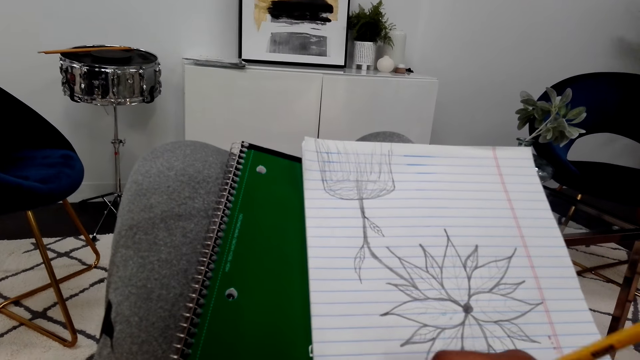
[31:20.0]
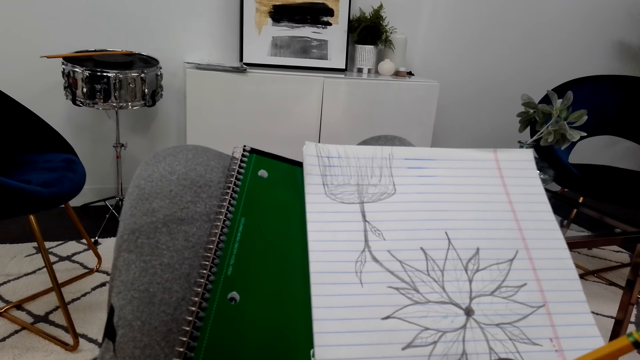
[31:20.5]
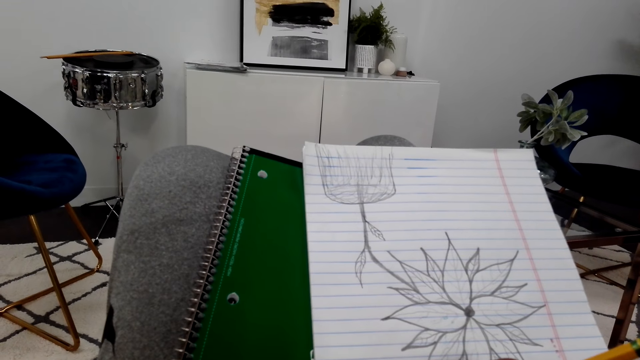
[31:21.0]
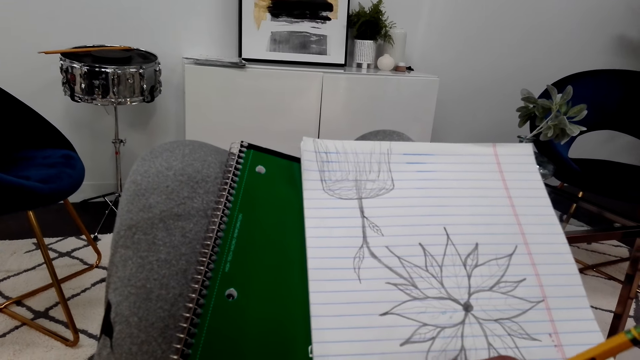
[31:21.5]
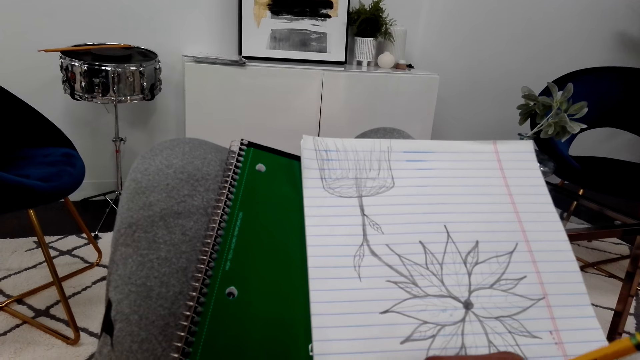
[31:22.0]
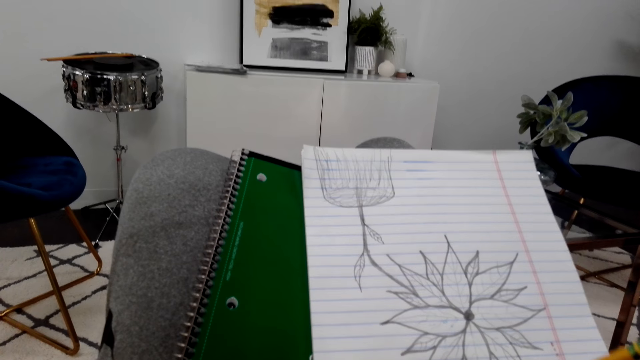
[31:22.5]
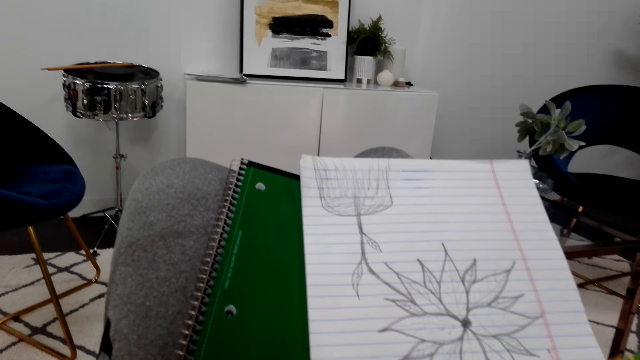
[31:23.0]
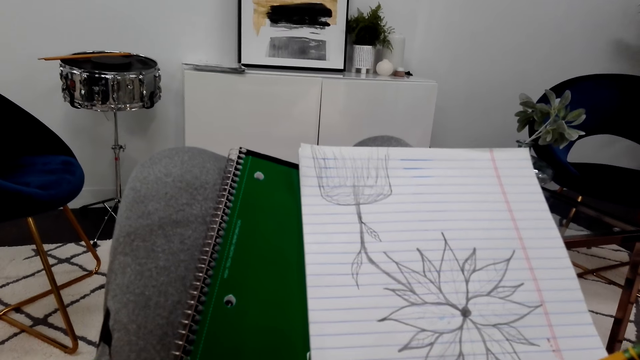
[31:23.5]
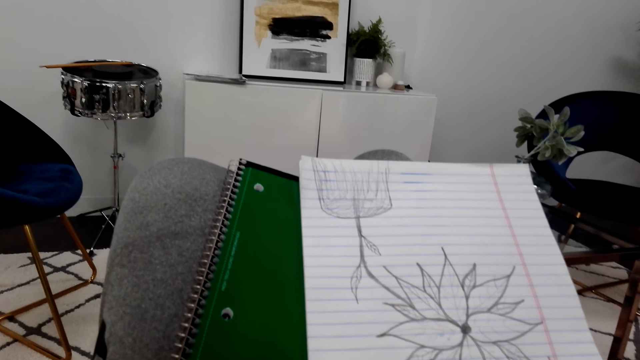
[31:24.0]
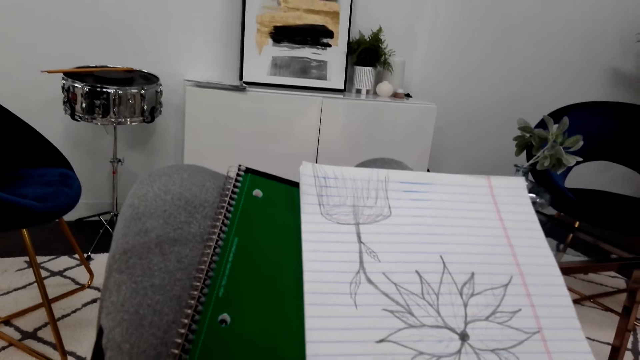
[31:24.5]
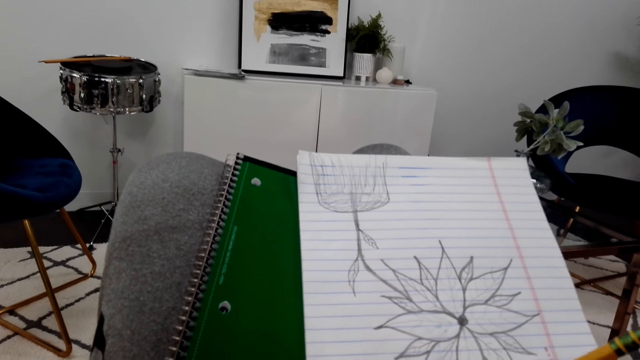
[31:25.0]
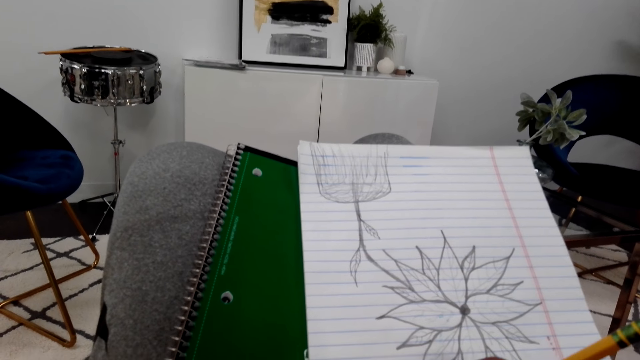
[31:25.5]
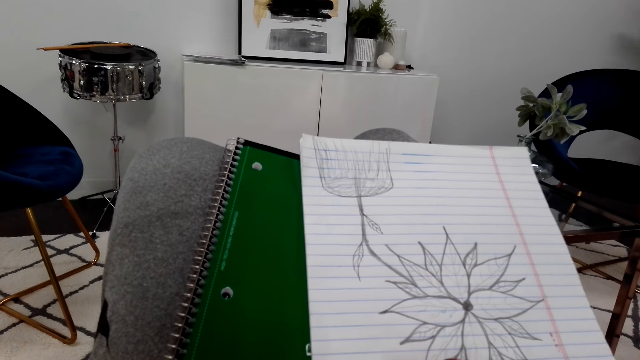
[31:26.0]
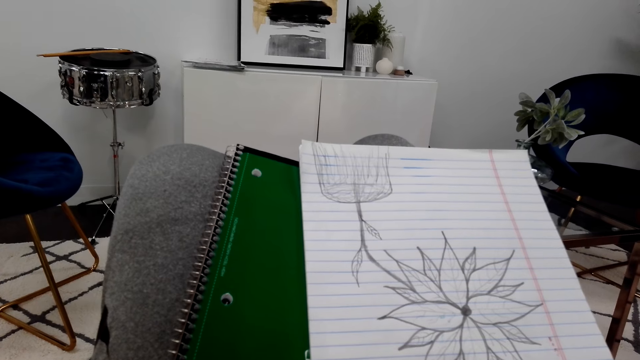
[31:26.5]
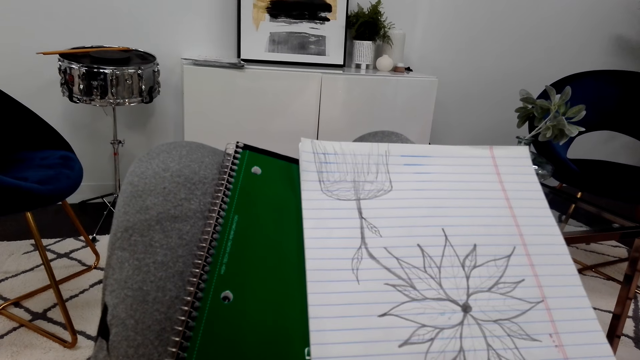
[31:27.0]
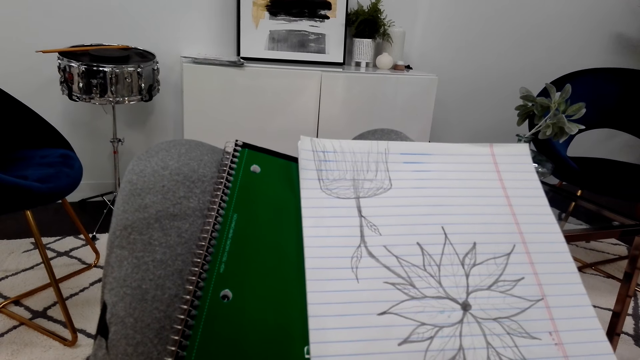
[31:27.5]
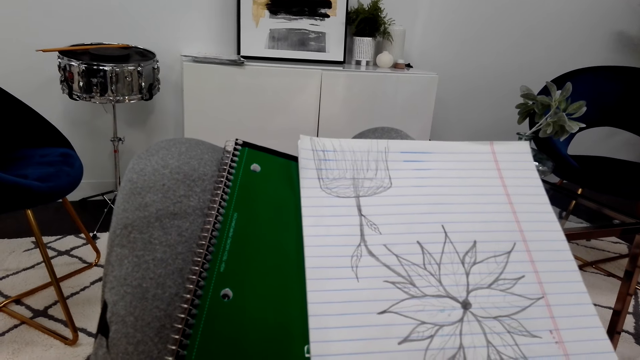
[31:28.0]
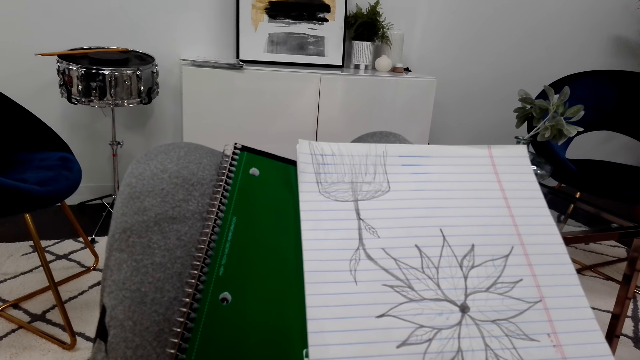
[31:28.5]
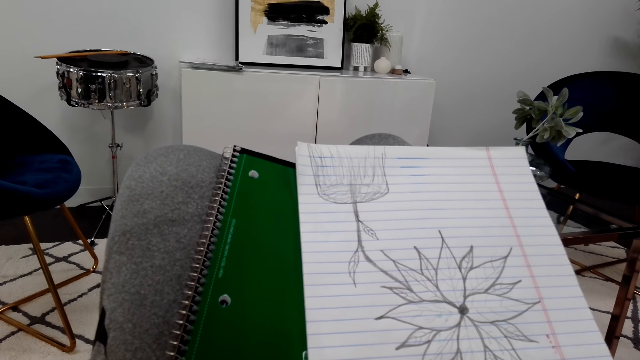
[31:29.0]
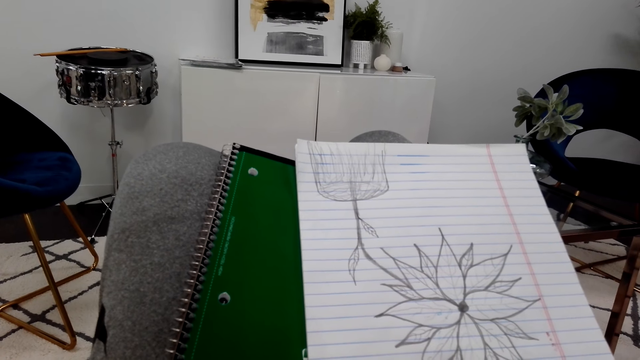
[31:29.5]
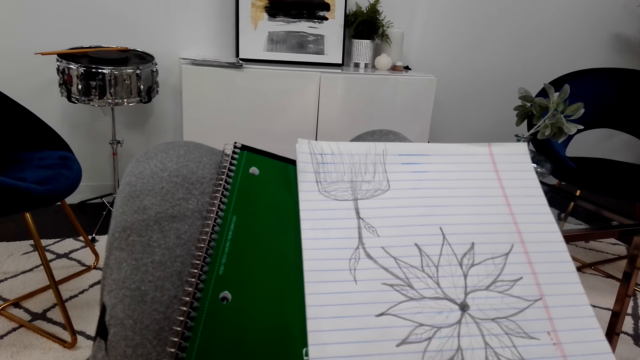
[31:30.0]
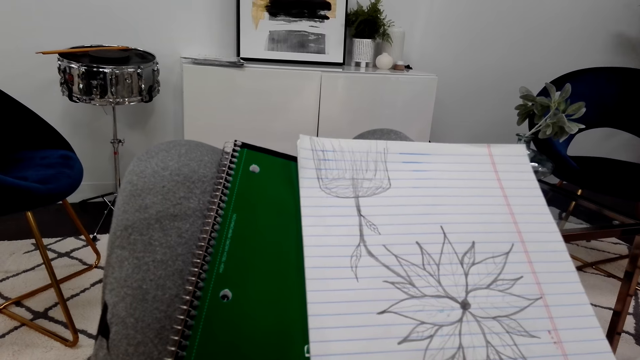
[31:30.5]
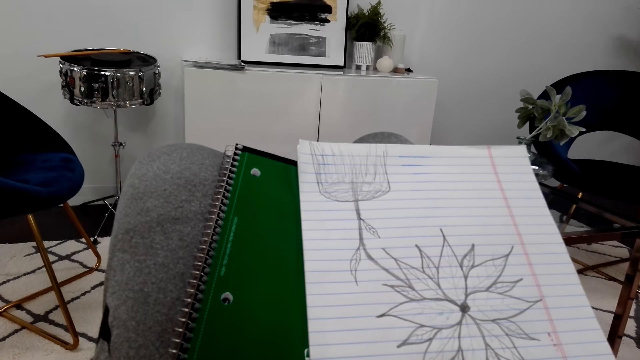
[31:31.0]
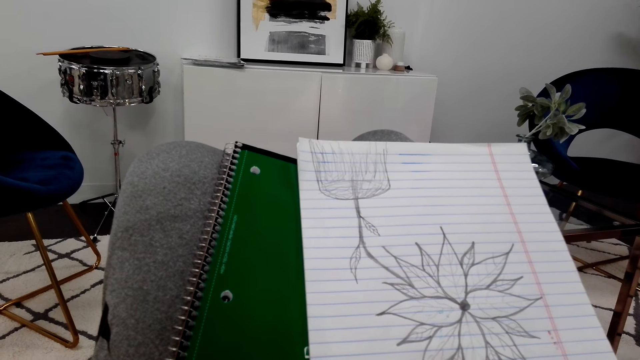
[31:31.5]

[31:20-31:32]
The camera wearer looks at the drawing. They draw on the book.

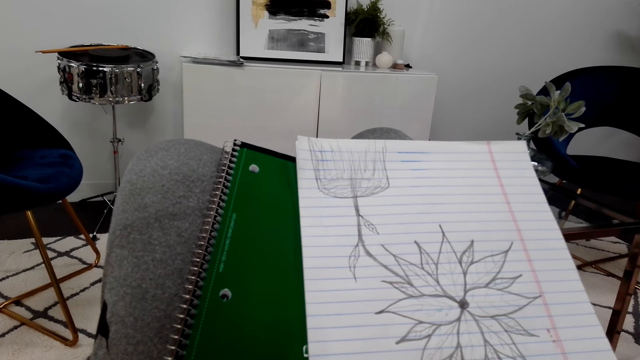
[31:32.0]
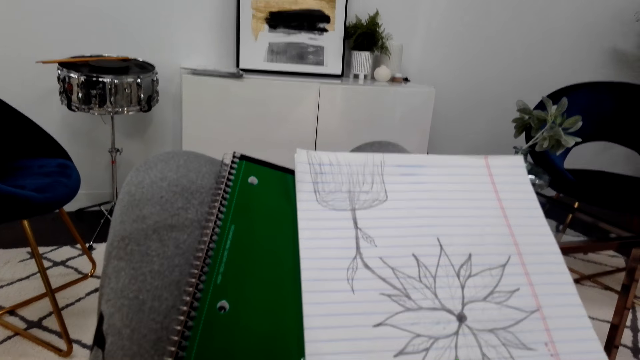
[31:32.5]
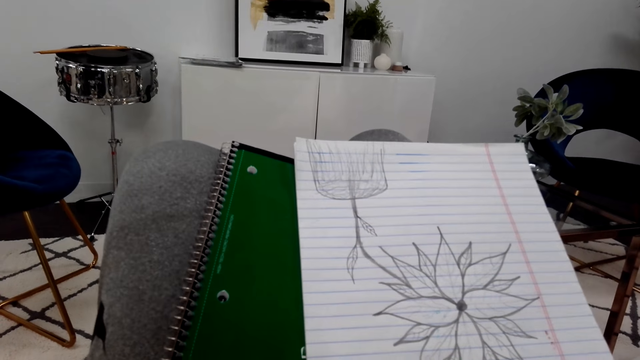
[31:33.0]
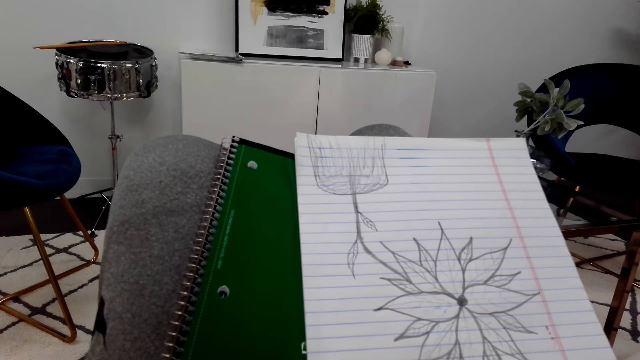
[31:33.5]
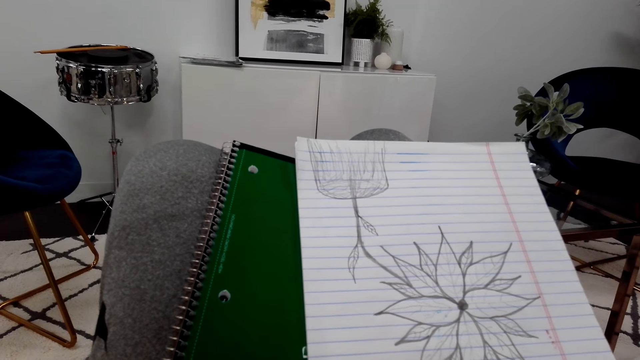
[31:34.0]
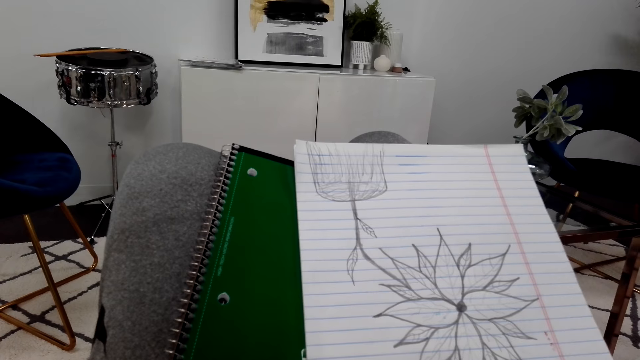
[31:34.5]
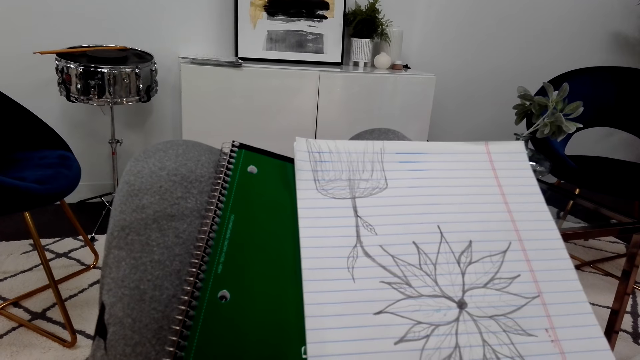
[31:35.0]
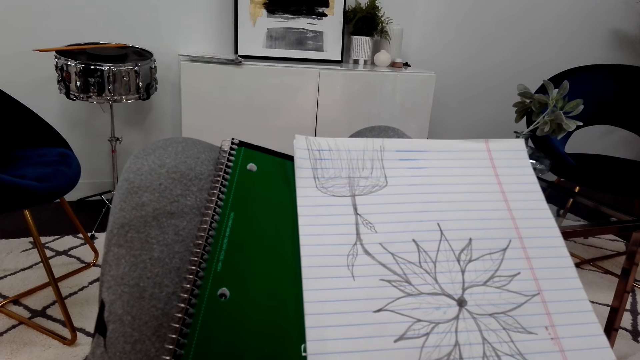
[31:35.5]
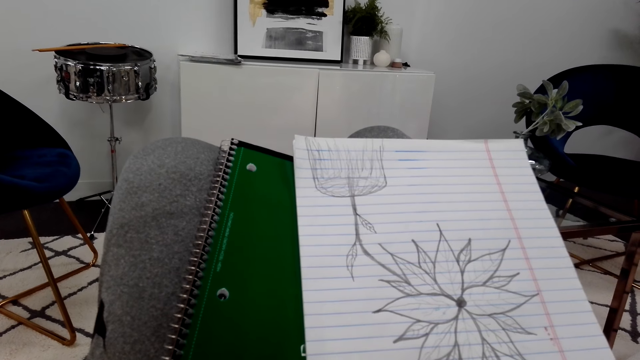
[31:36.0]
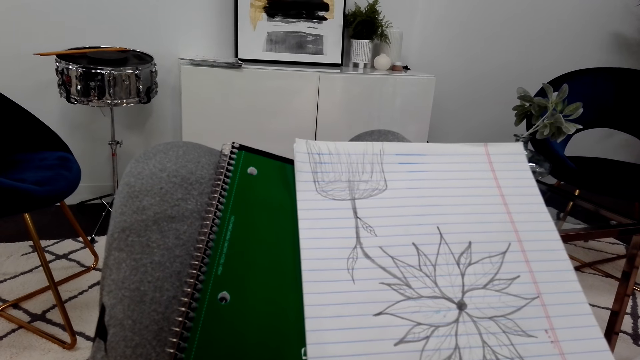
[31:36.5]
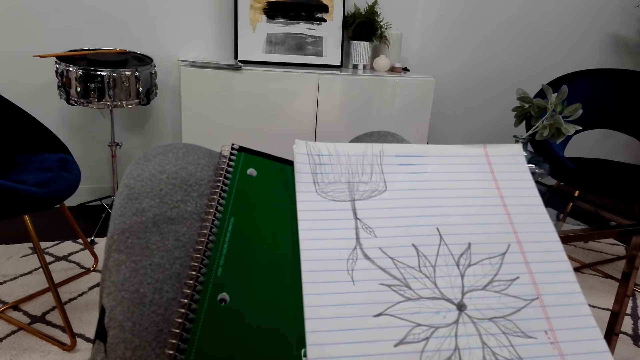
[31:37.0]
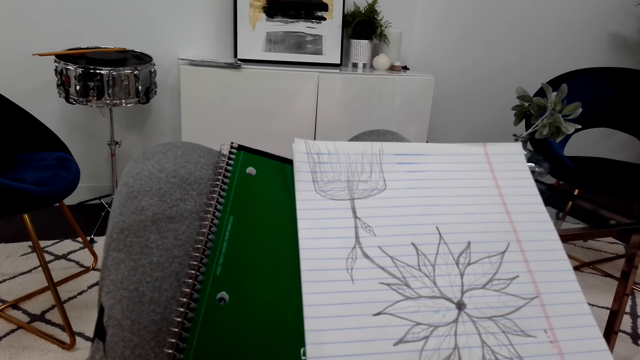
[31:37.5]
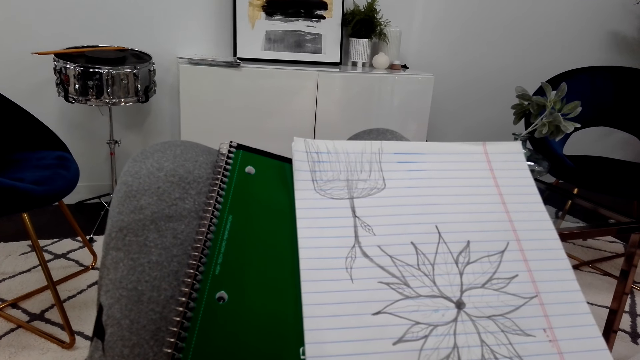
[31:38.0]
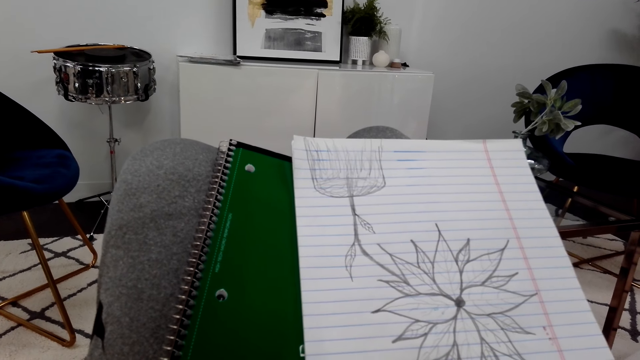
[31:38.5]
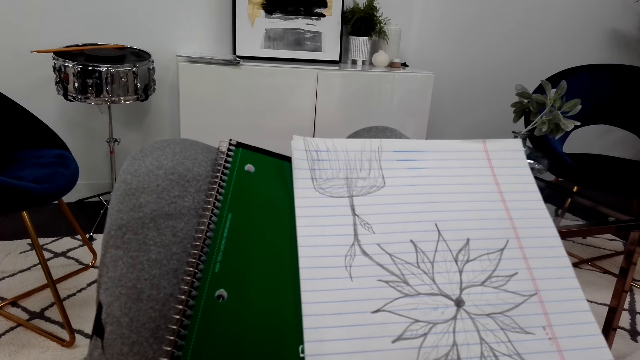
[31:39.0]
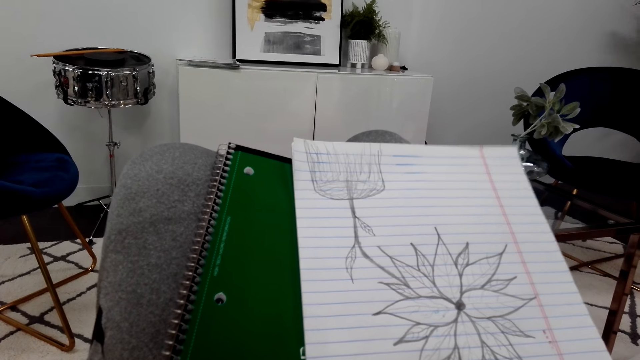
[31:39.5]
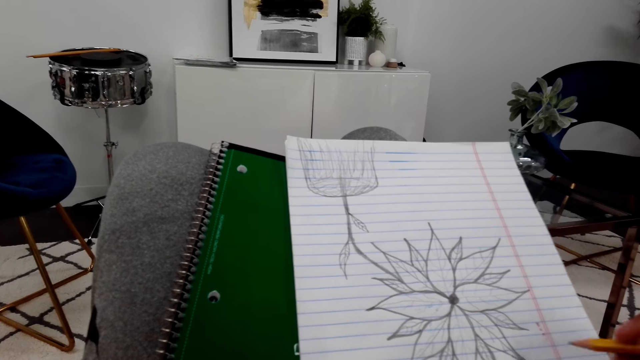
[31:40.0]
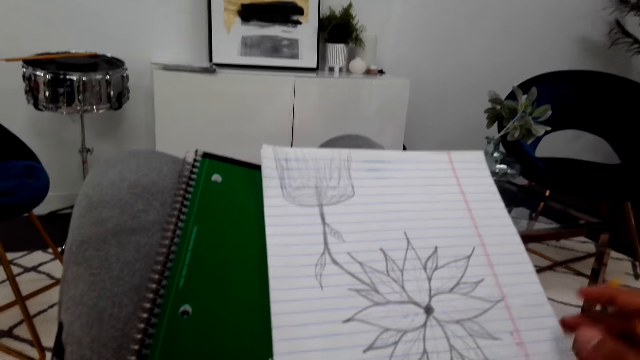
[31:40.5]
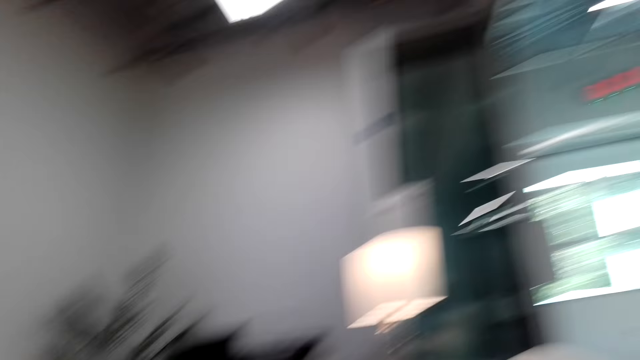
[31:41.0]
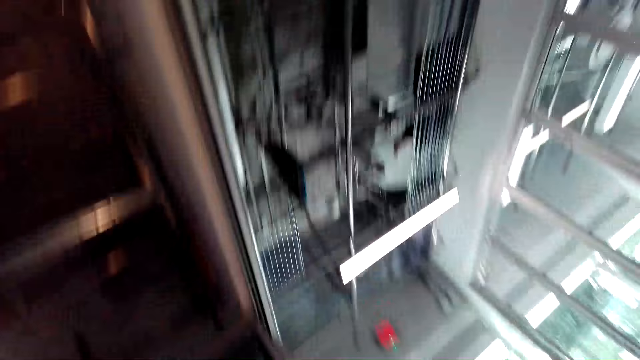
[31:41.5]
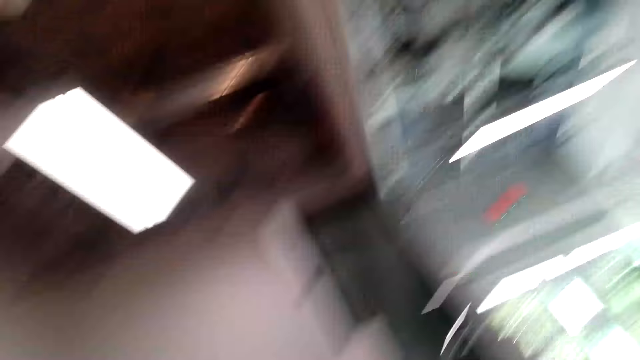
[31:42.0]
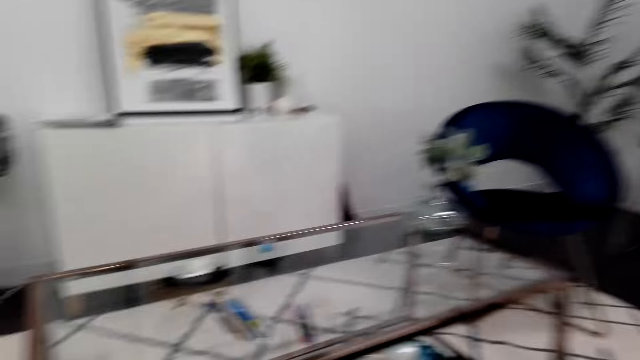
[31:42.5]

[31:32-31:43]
The camera wearer looks around. They walk around.
